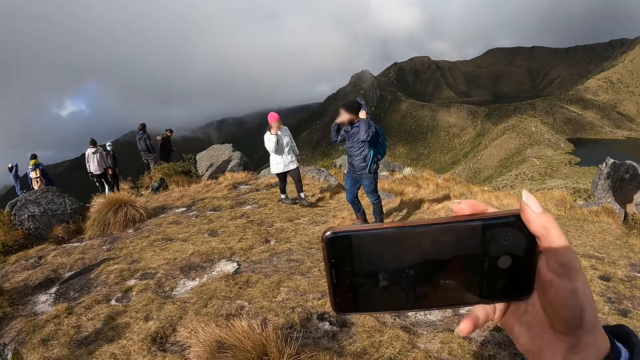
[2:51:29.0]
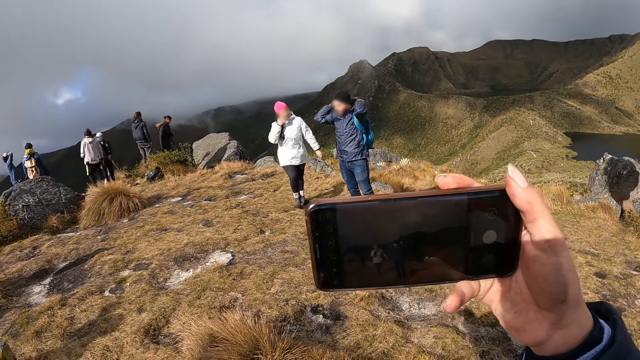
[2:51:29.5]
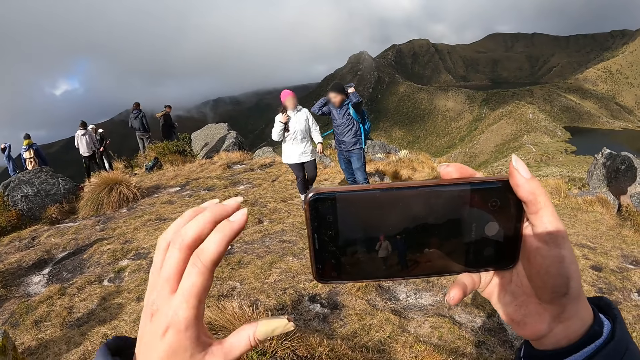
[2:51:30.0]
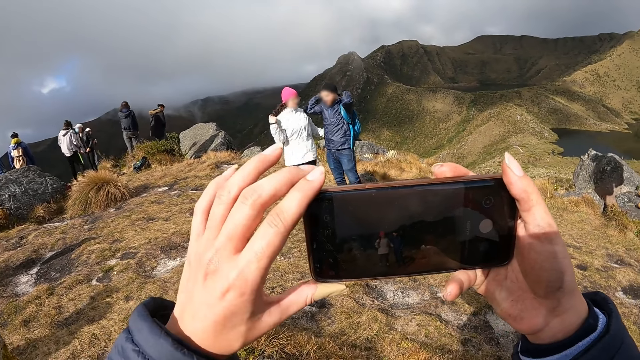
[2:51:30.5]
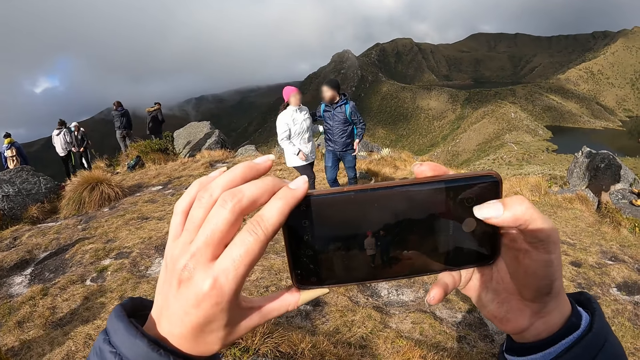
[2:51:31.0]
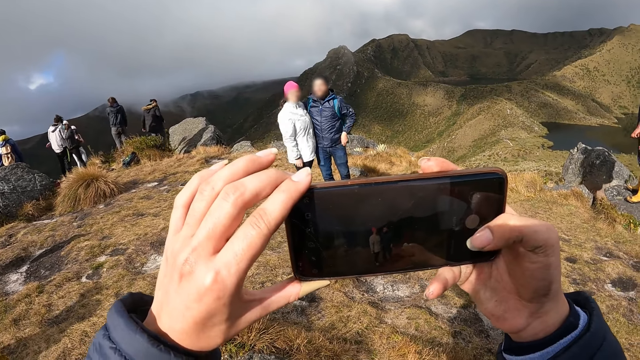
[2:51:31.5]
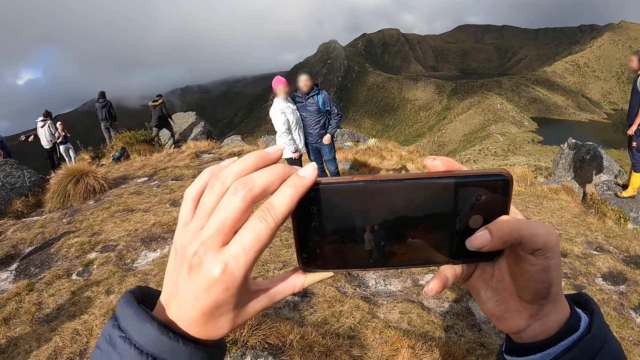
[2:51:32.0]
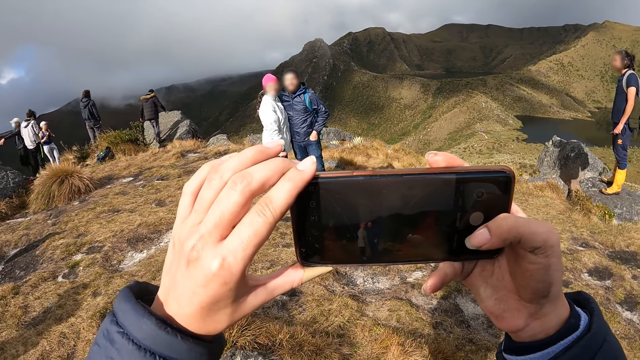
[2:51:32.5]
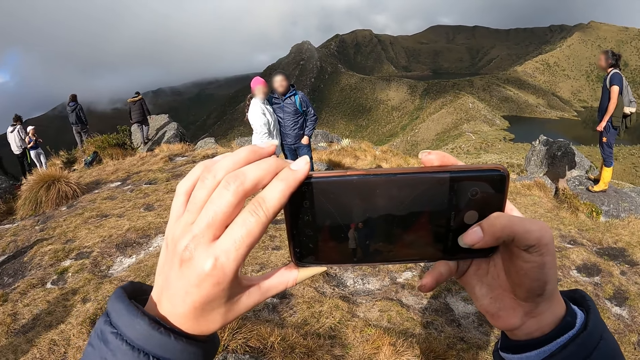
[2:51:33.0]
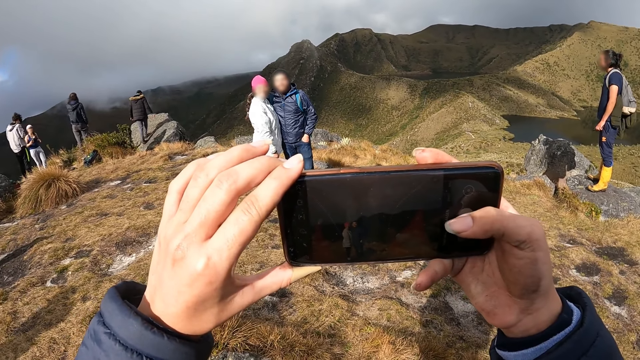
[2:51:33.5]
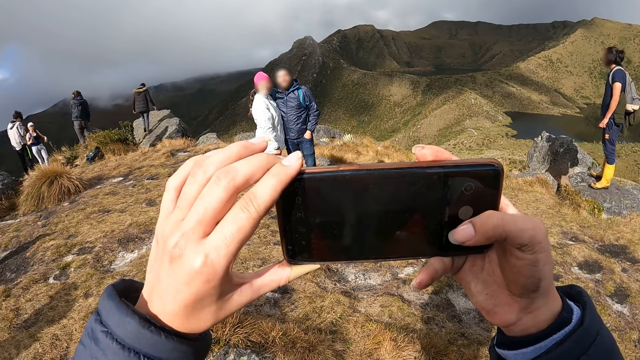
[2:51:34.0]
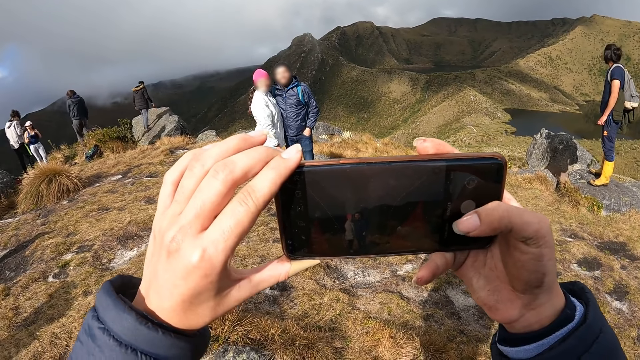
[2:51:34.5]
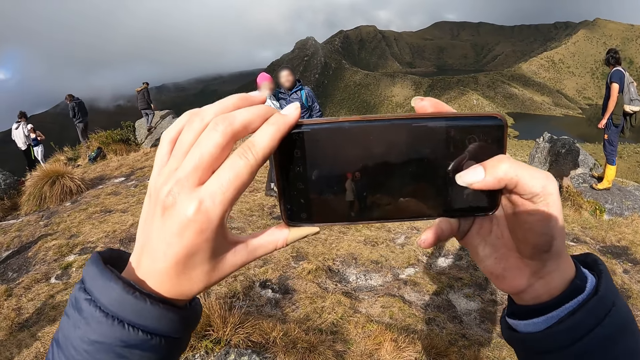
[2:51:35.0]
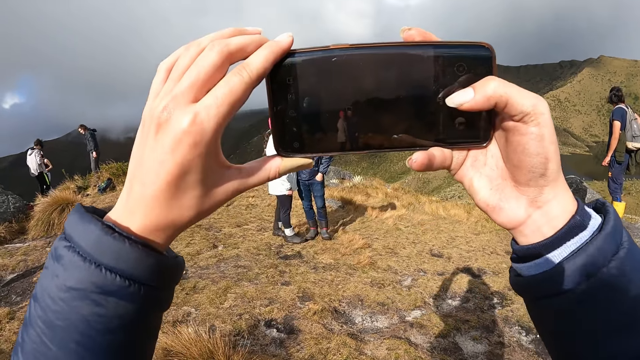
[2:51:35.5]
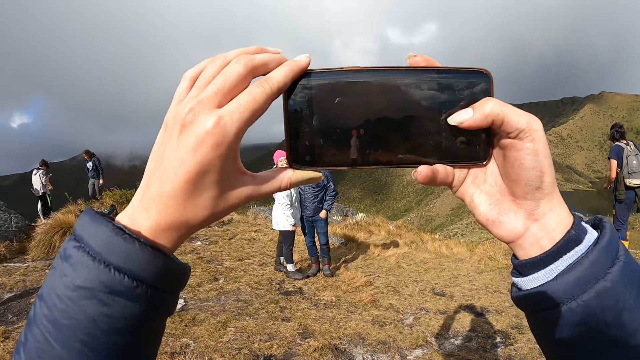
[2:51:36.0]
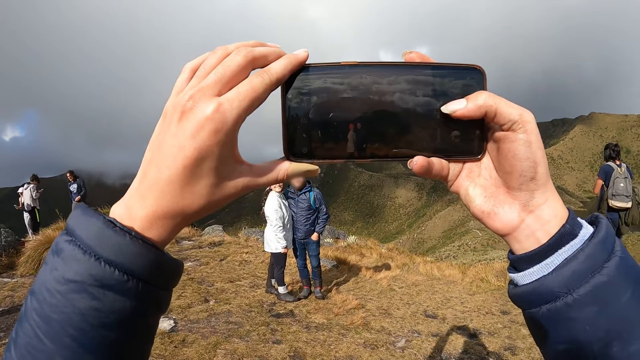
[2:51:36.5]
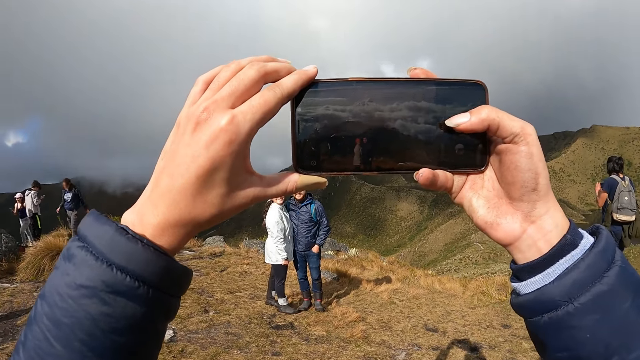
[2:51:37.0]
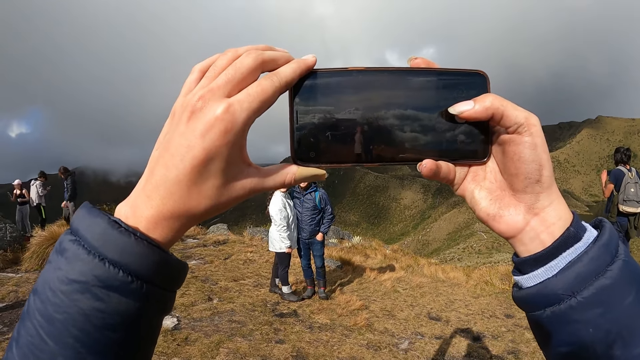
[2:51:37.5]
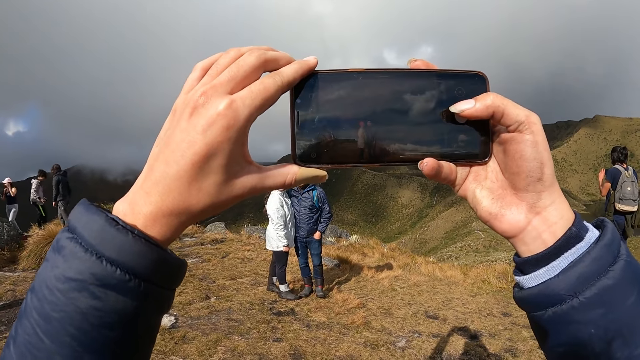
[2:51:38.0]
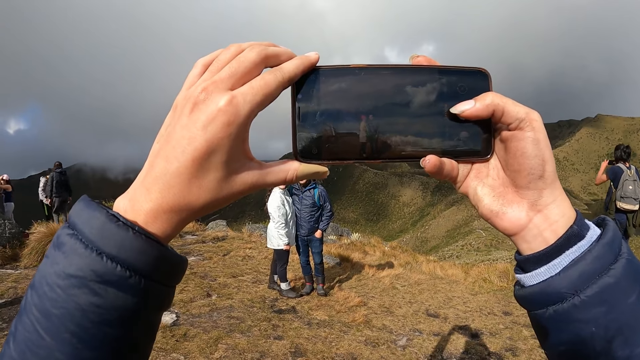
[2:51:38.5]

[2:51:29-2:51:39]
A man adjusts his hoodie. A woman walks towards the man. The camera wearer takes a photo. The man places his hand on the woman's shoulder. The camera wearer takes pictures with a mobile phone. They move the phone upwards. They take a photo.

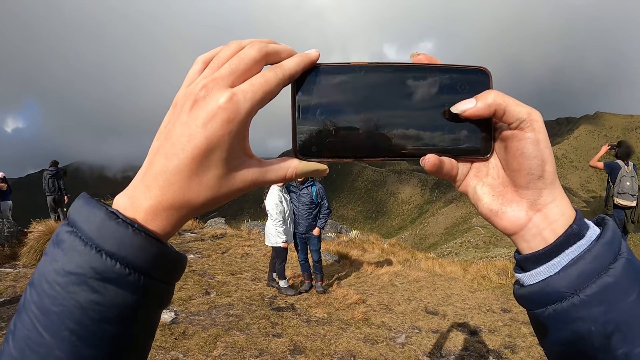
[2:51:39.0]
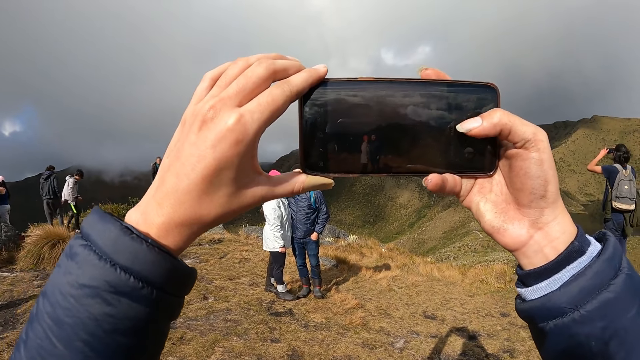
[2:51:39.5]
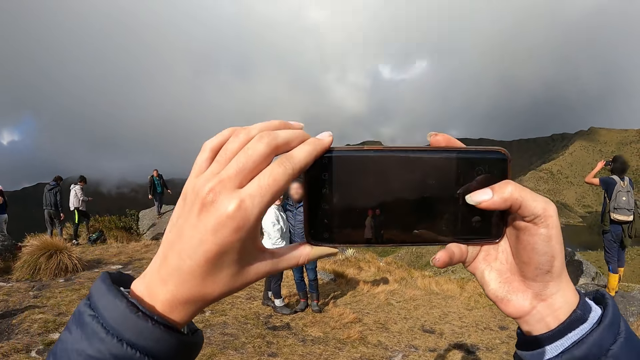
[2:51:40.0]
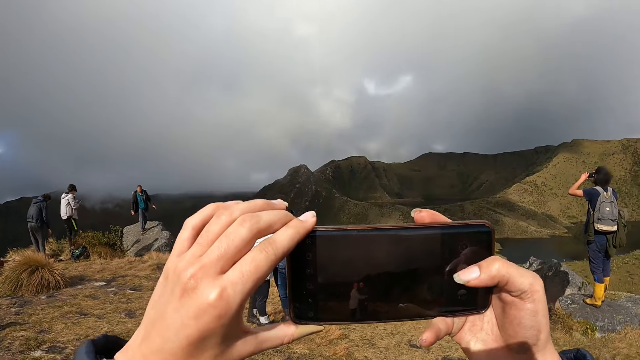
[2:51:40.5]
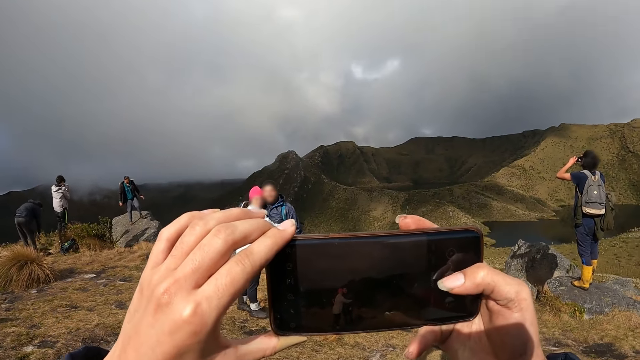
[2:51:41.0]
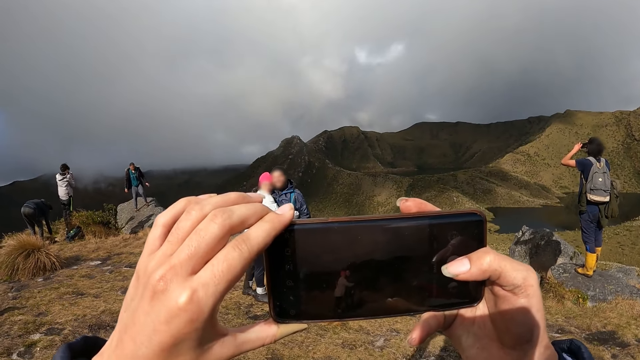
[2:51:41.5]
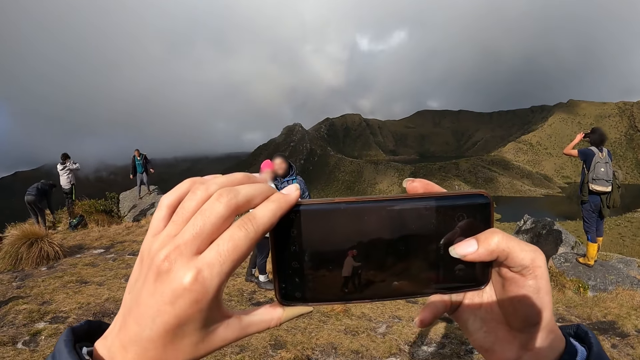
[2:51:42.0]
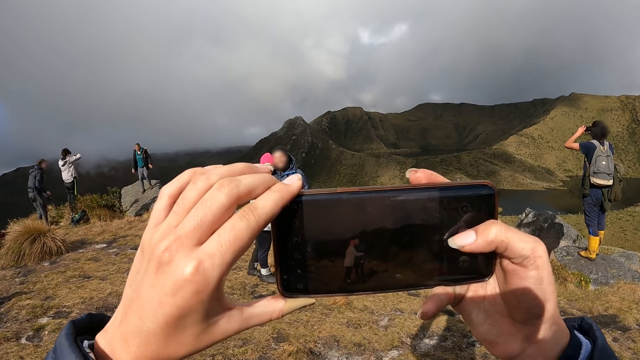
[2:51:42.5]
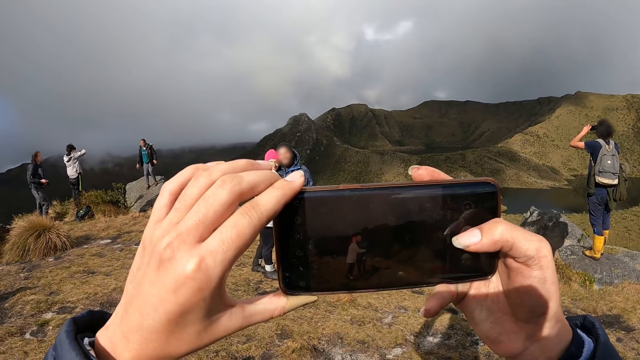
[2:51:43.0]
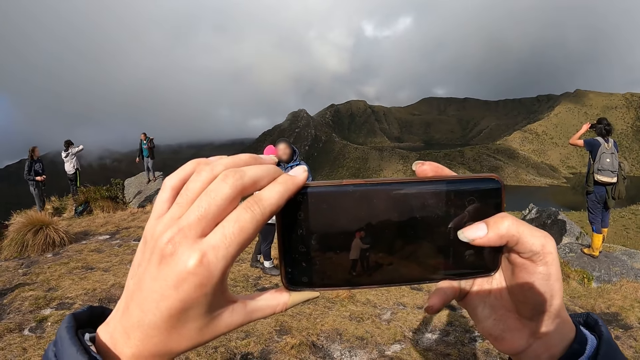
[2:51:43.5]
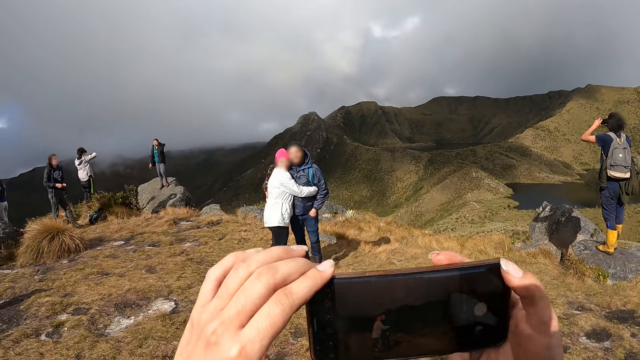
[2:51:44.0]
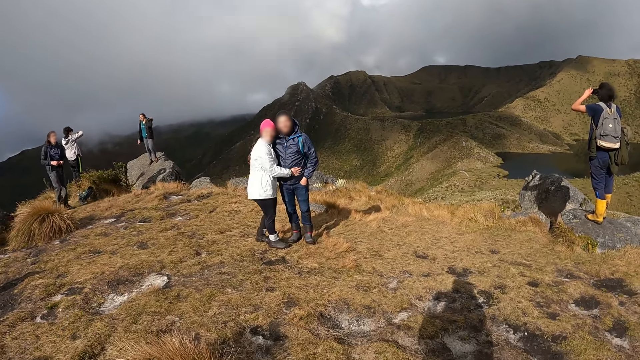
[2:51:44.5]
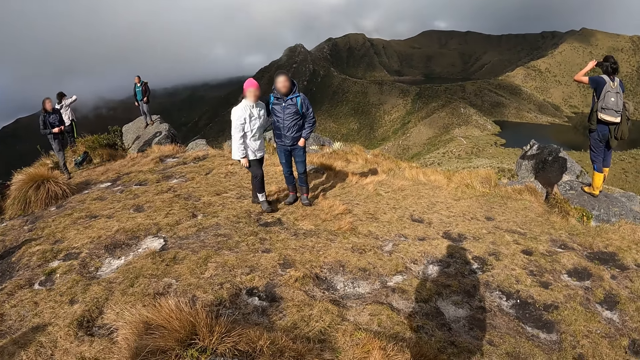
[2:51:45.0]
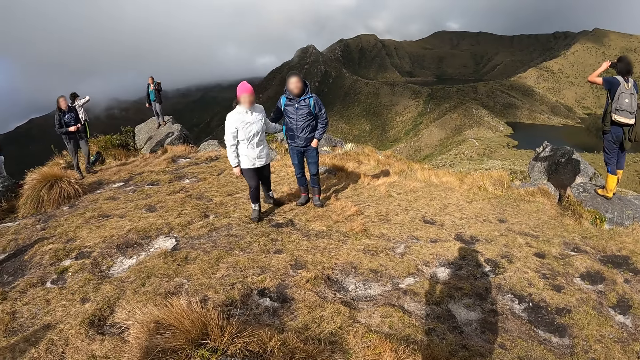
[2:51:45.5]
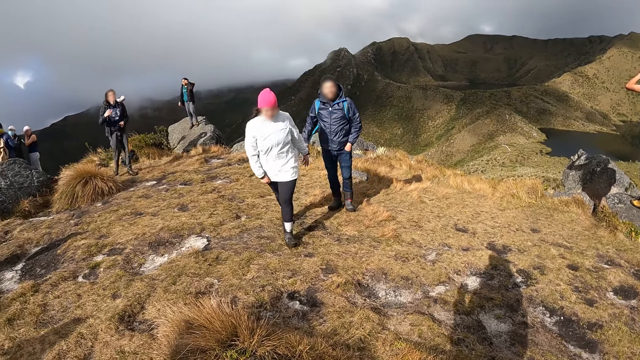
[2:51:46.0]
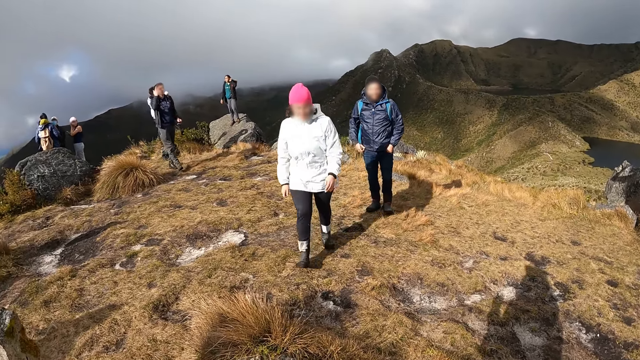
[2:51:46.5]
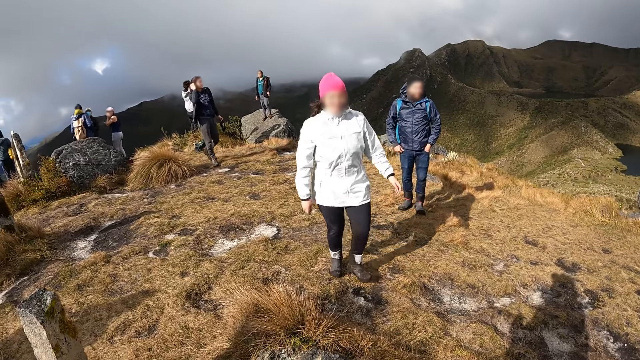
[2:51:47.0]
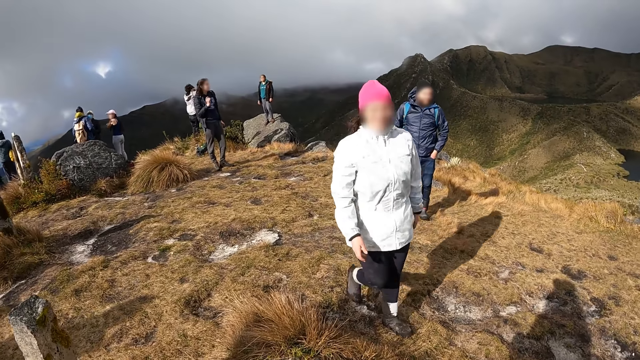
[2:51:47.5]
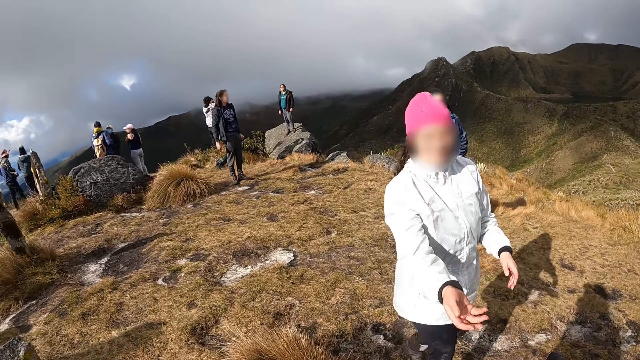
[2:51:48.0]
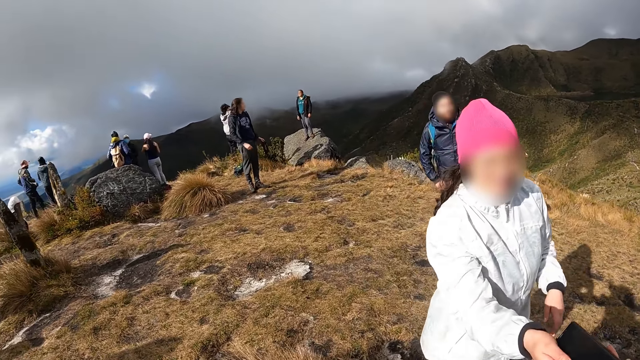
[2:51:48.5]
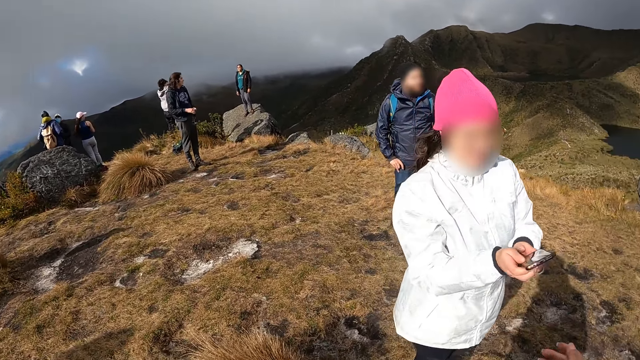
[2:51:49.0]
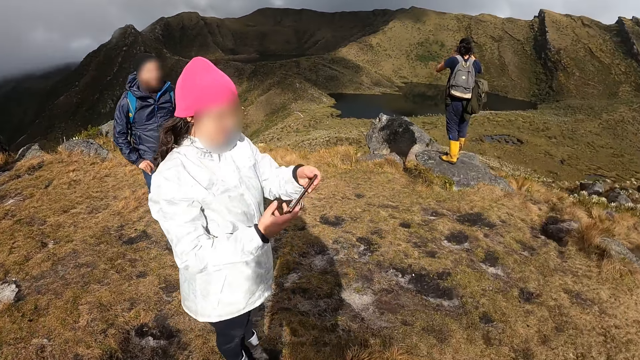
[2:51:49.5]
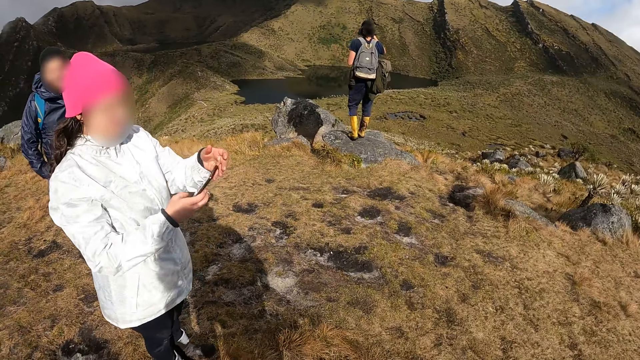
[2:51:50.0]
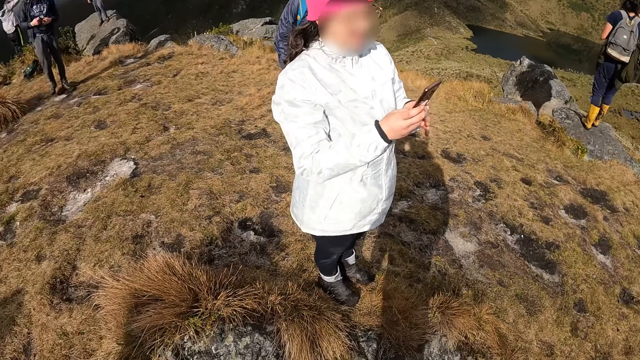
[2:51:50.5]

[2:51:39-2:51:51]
The camera wearer moves the phone. The woman hugs the man. The camera wearer takes a photo. She puts away the phone. The woman removes her hand from the man. The woman walks towards the camera wearer and stretches her hand towards the camera wearer. The camera wearer gives the woman the mobile phone with her right hand. The woman collects the mobile phone from the camera wearer with her left hand. The camera wearer turns around. The woman operates the mobile phone with both hands.
